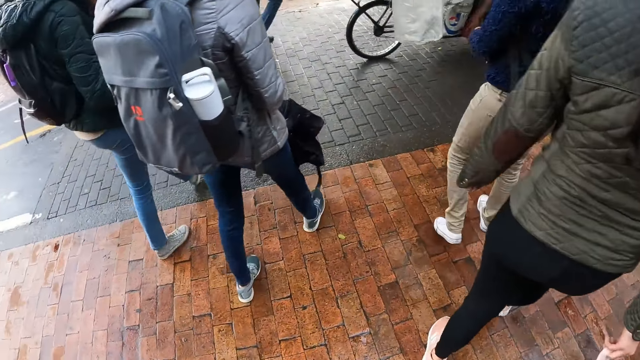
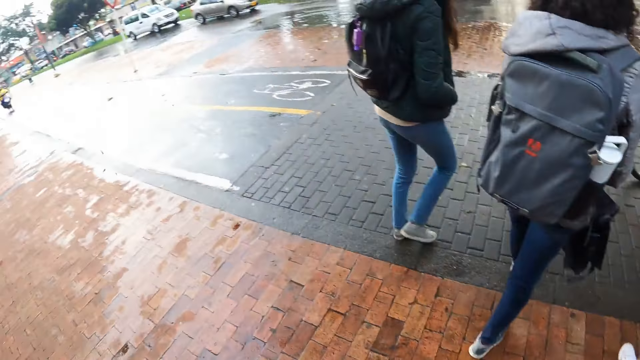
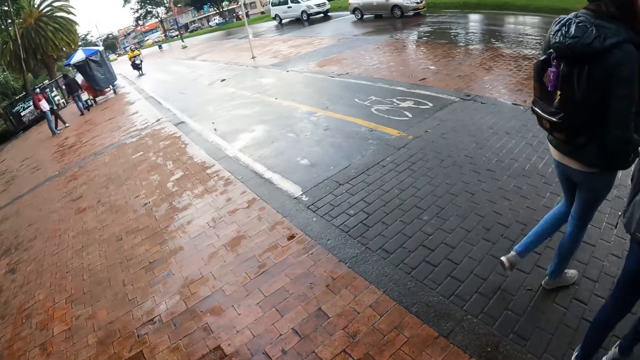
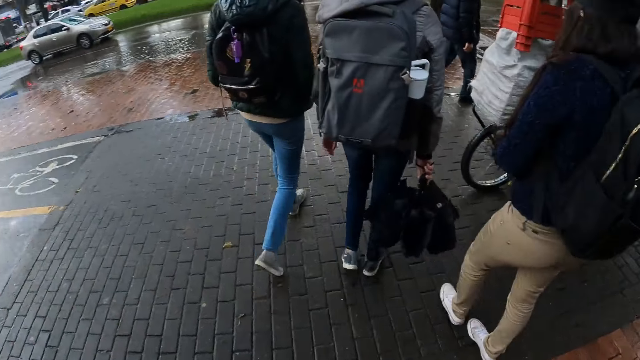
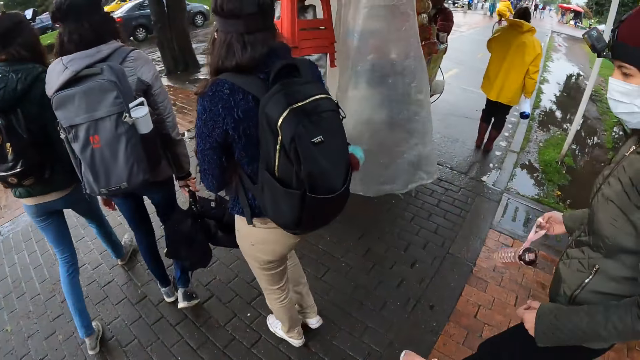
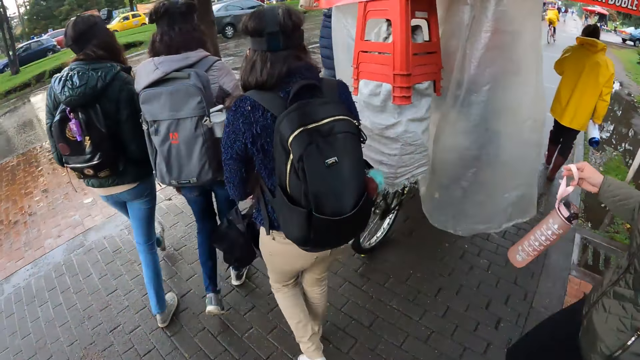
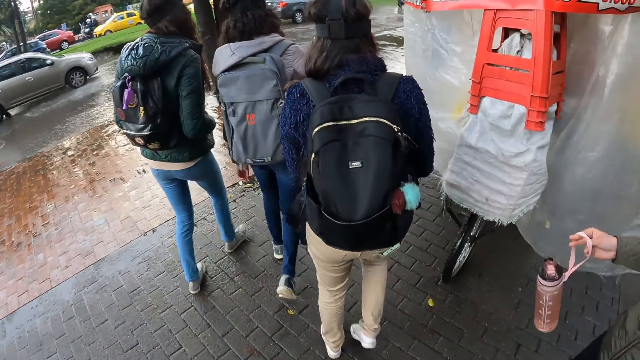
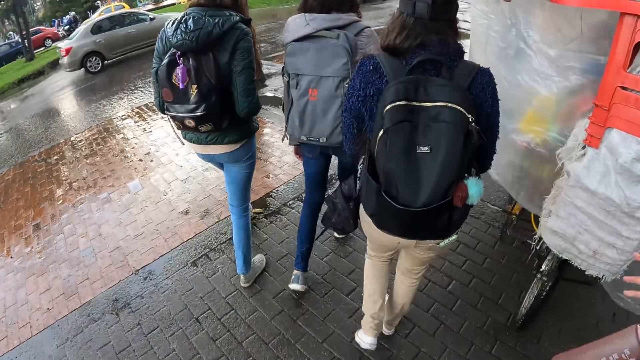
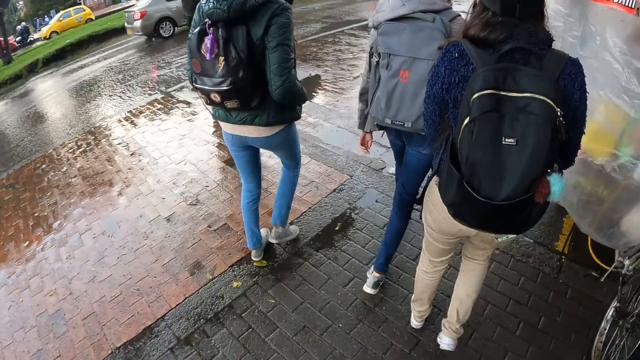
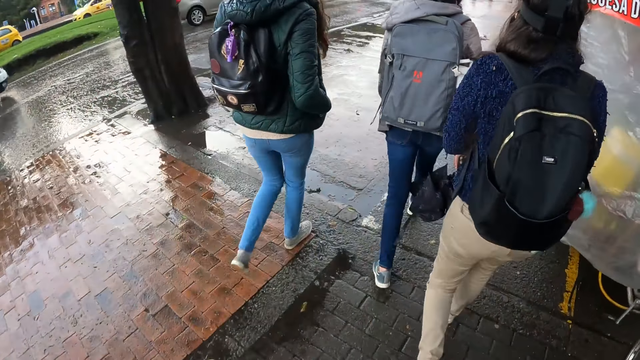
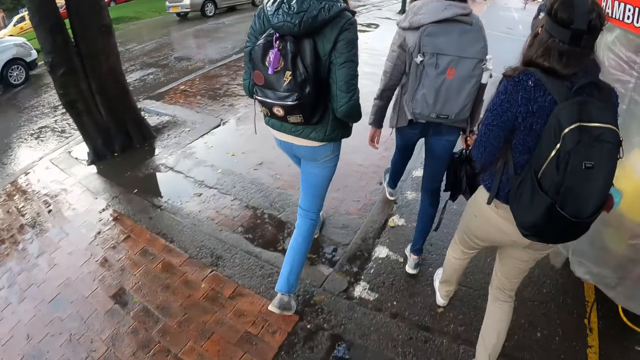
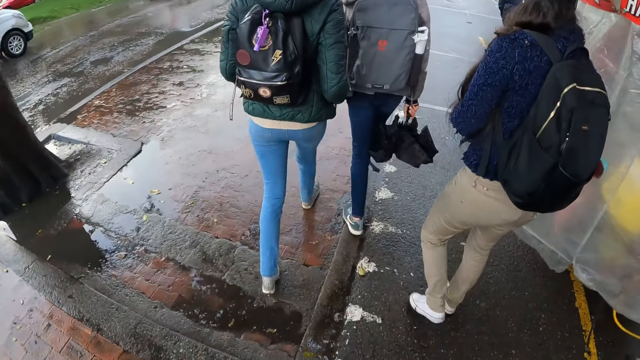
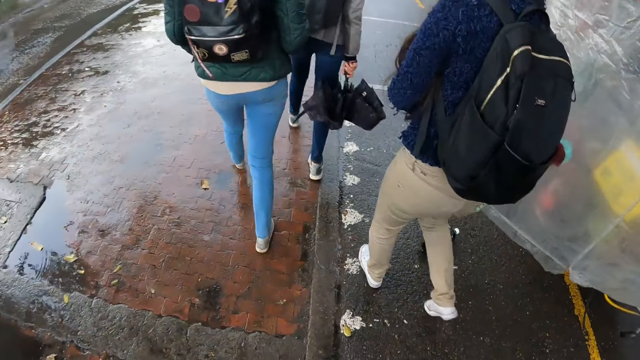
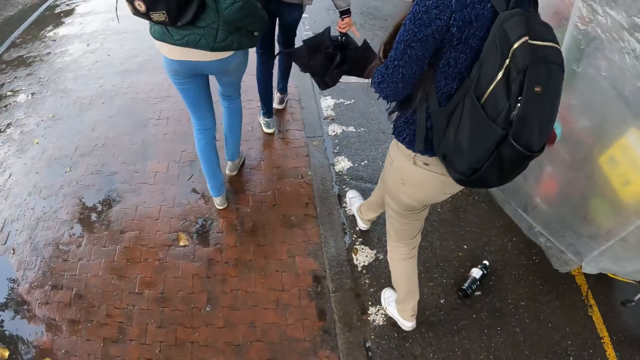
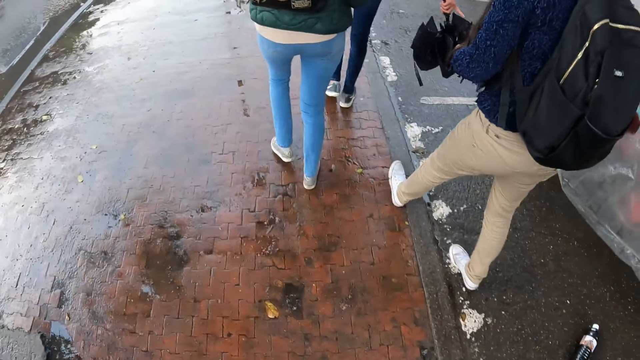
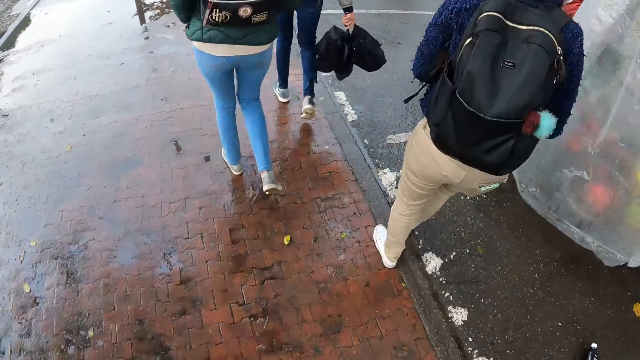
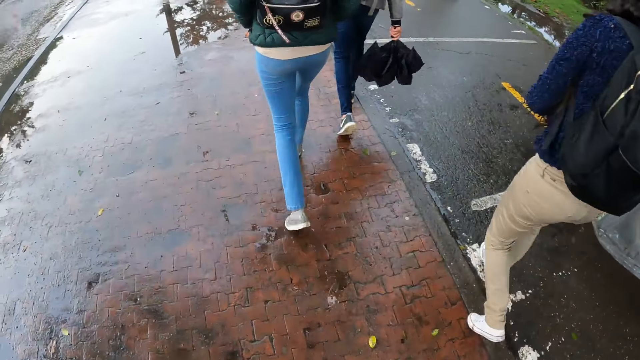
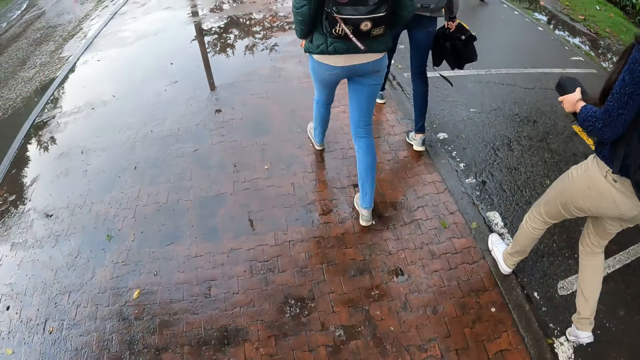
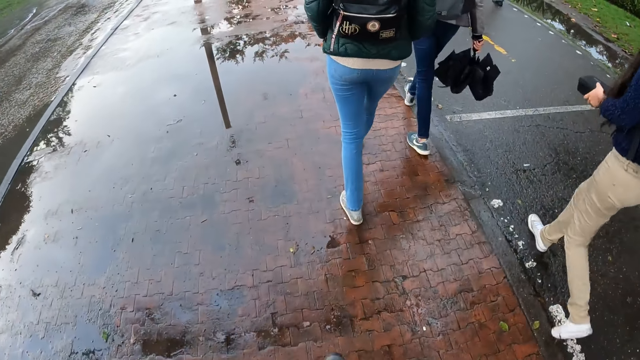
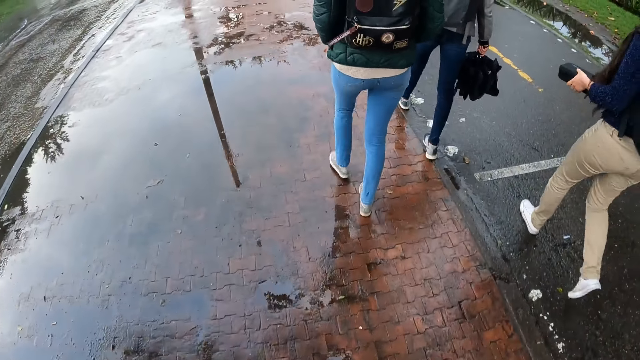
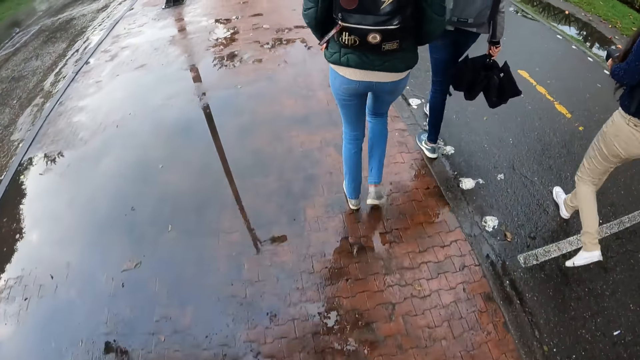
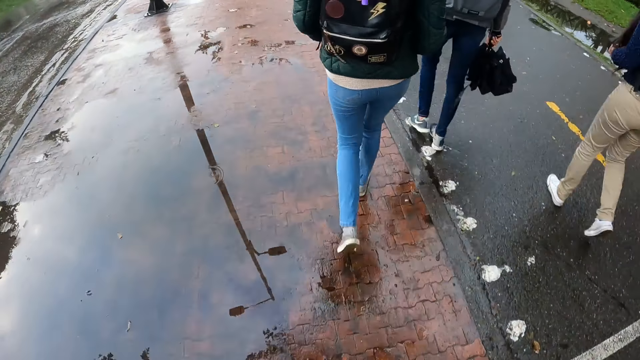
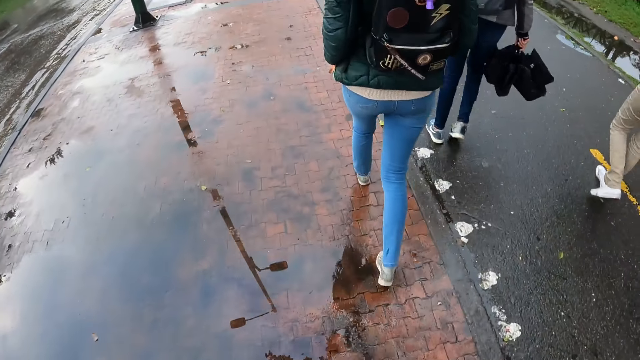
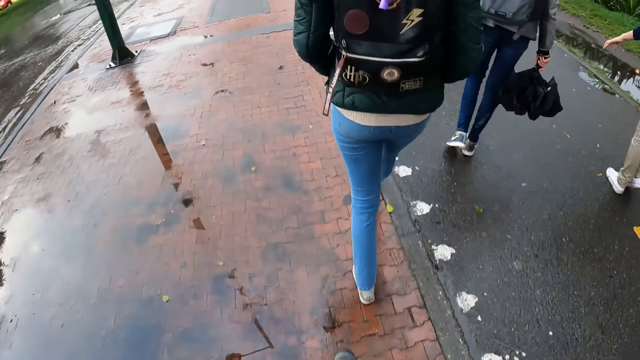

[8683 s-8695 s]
The camera wearer walks on the sidewalk.

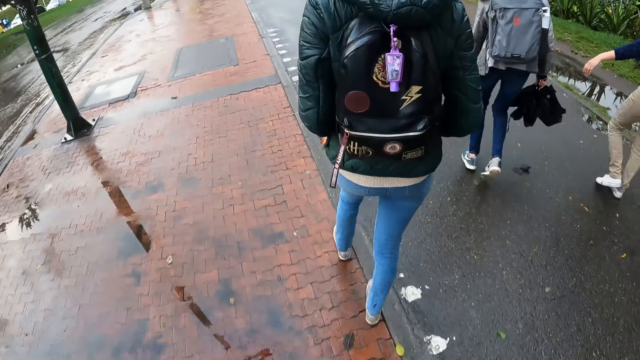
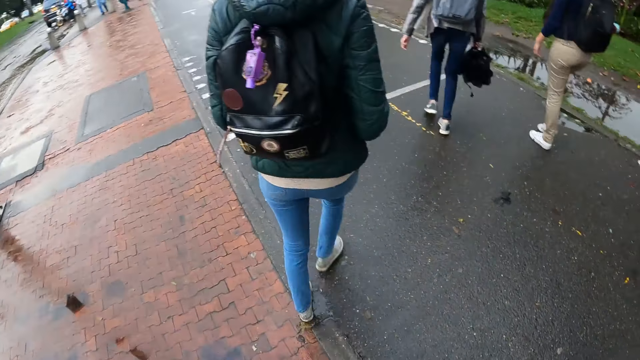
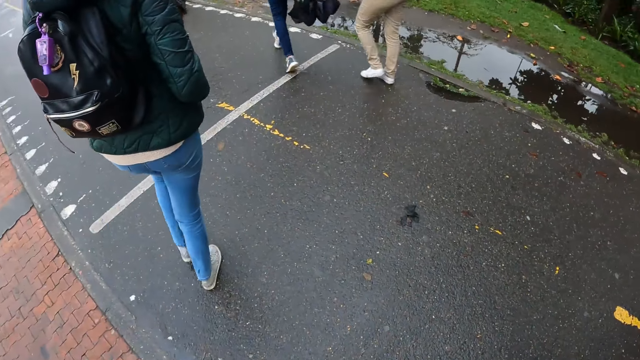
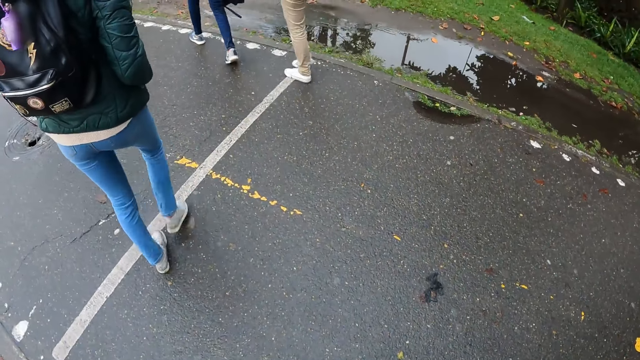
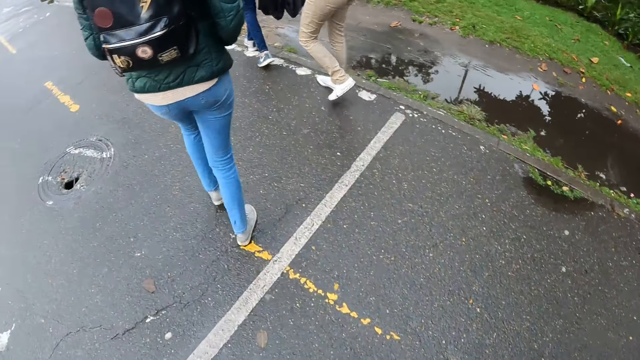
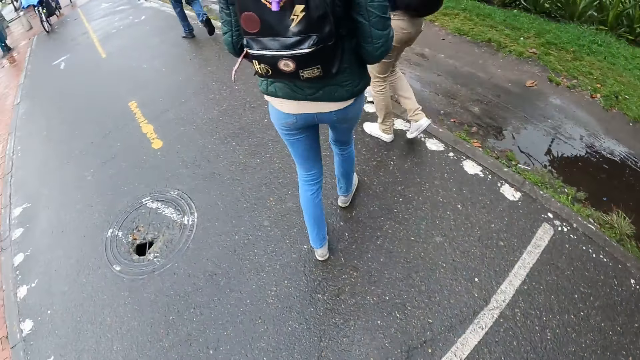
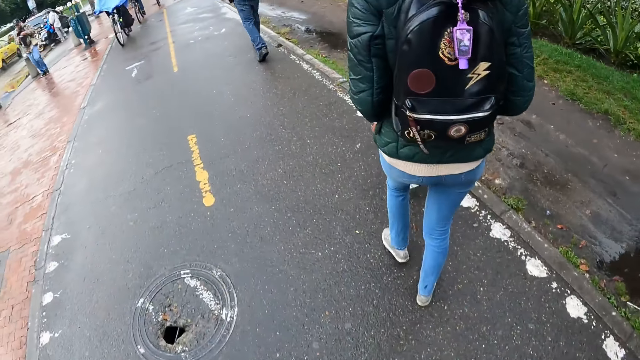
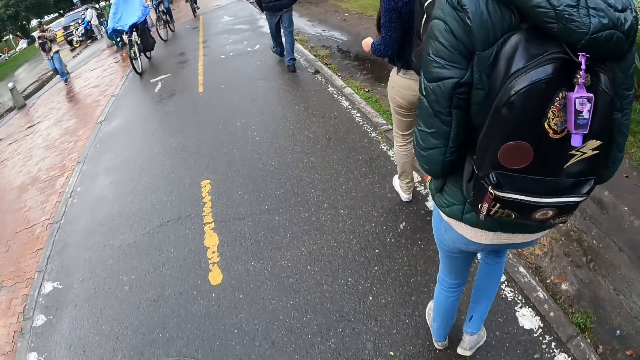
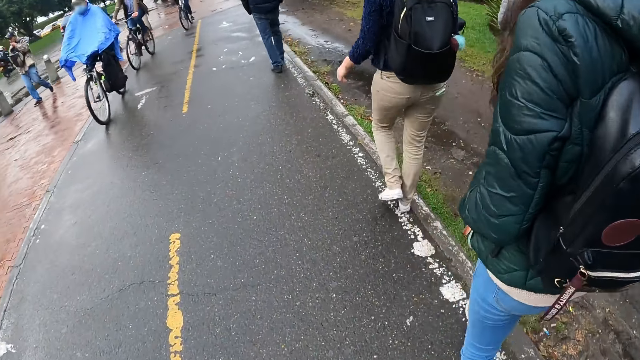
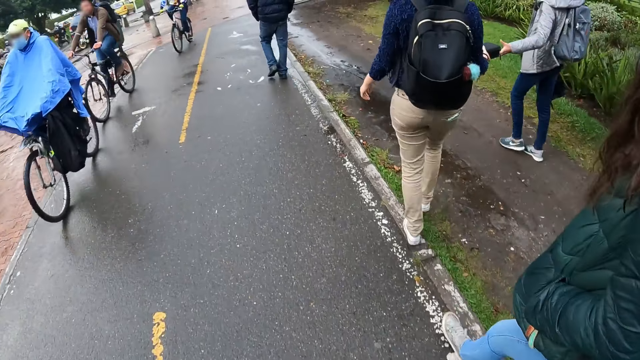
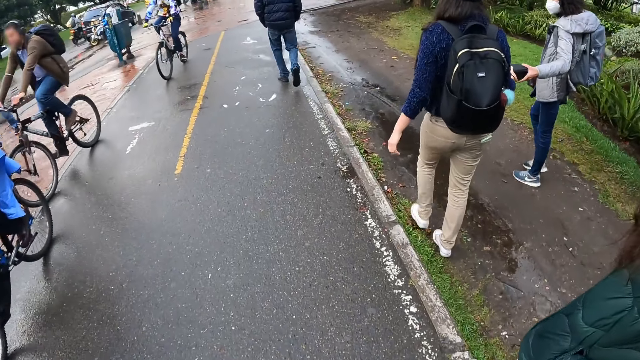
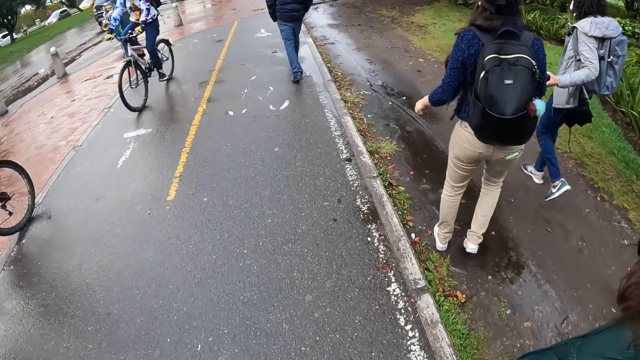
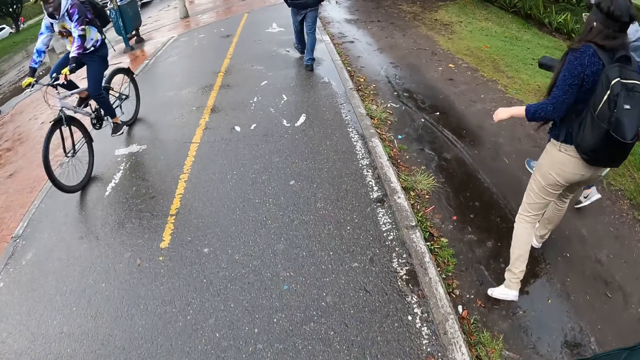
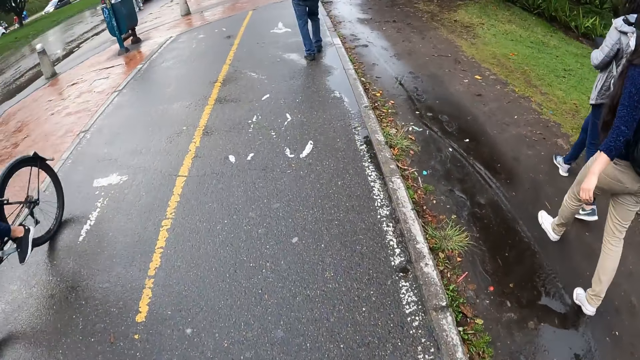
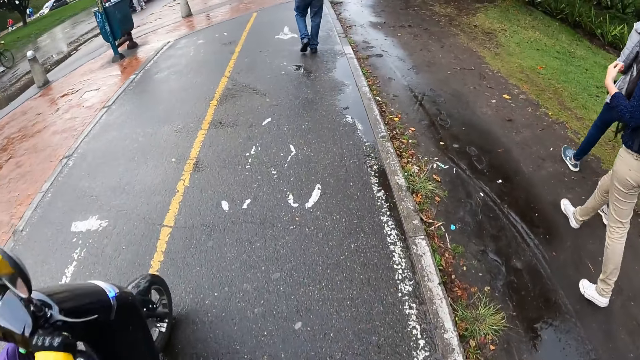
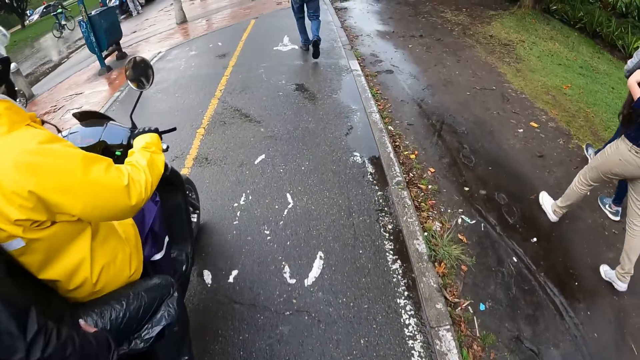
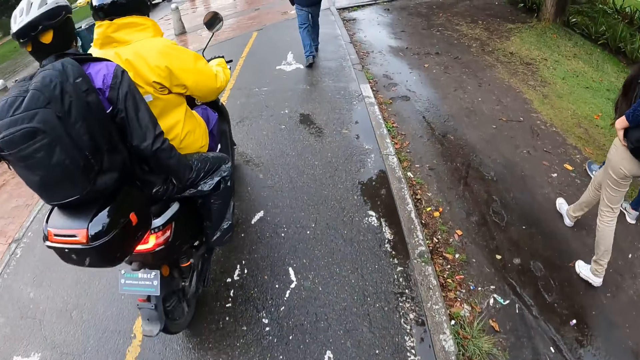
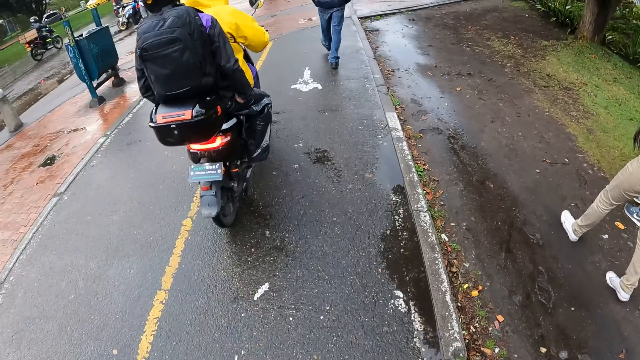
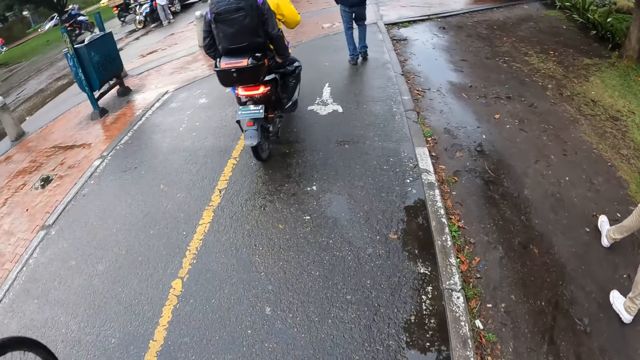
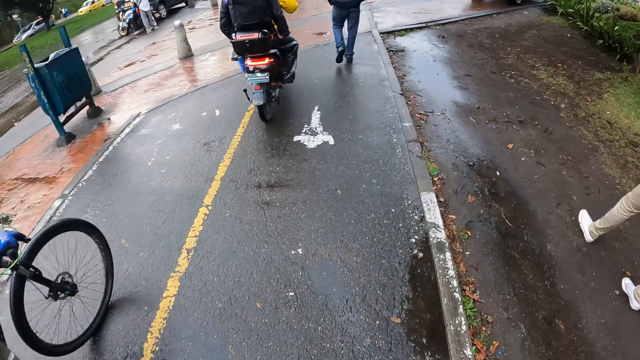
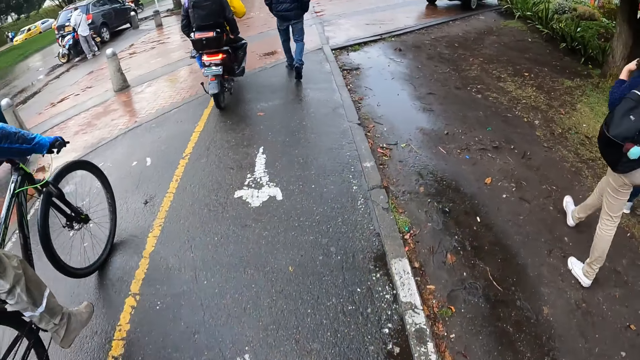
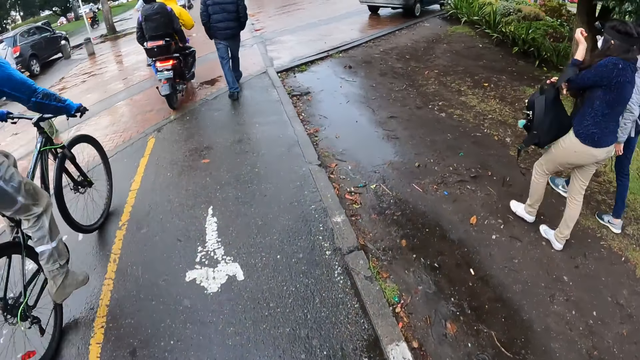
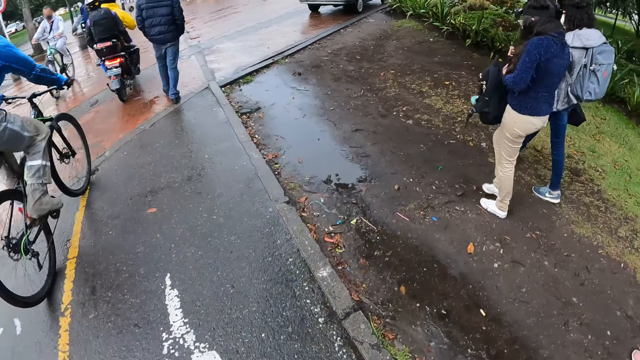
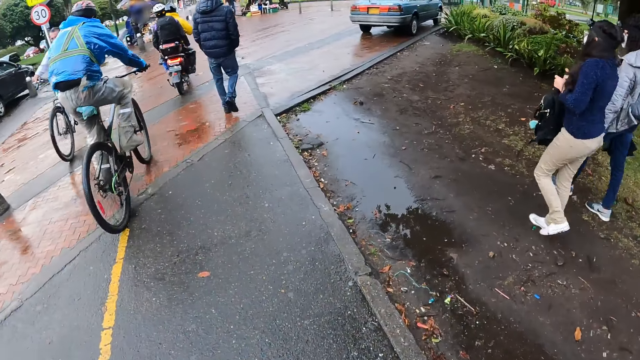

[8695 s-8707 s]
A woman hands a bag to another woman with her right hand. The camera wearer walks past a group of people on bicycles. A group of people on motorcycles rides past the camera wearer.
